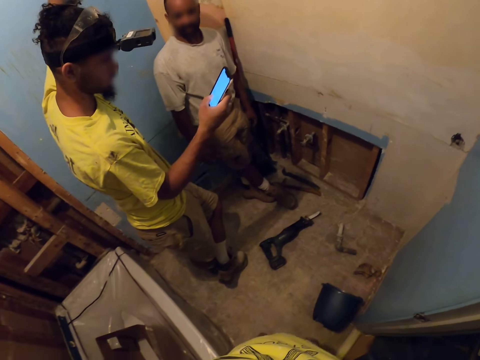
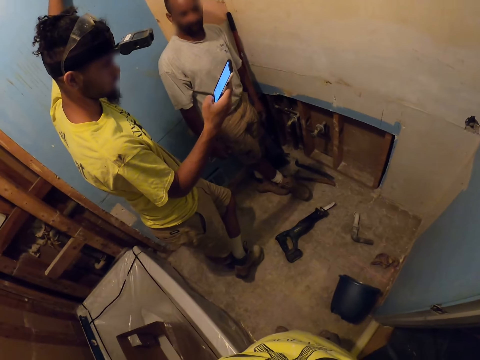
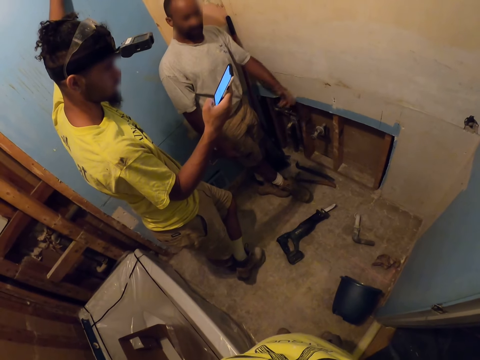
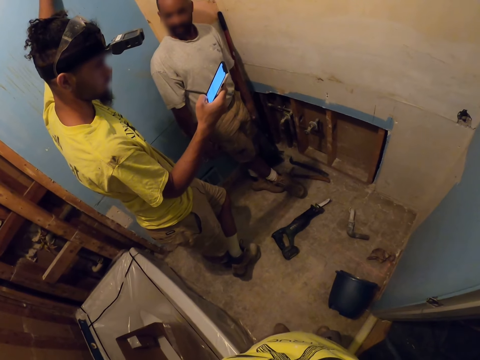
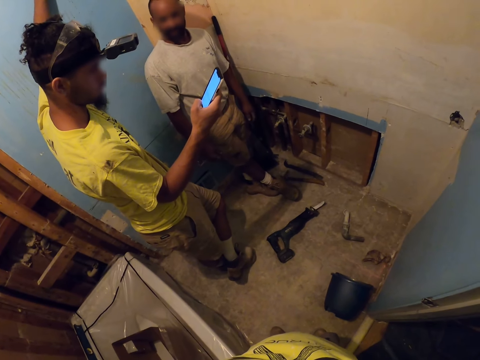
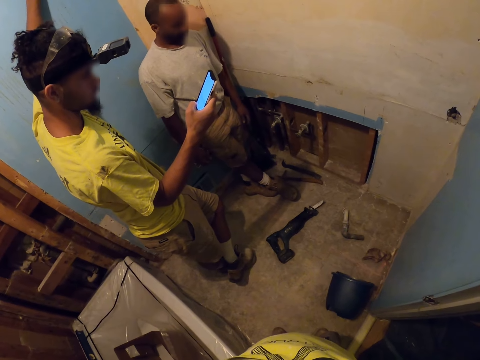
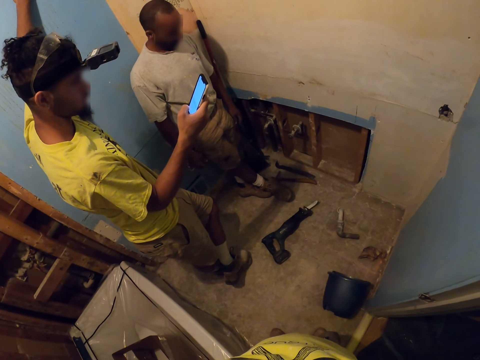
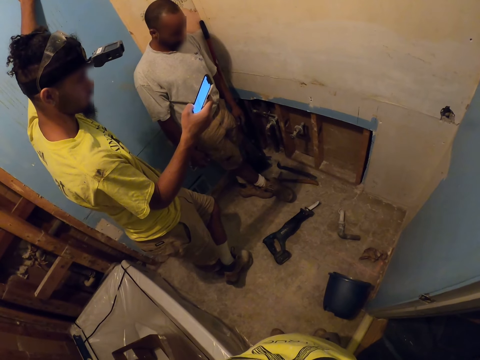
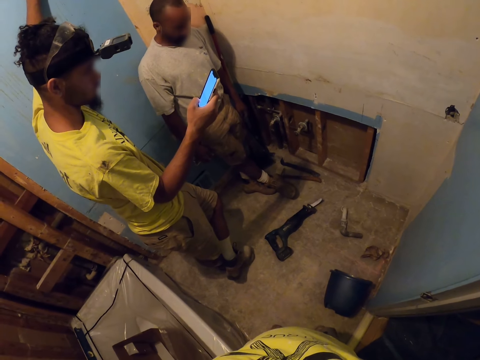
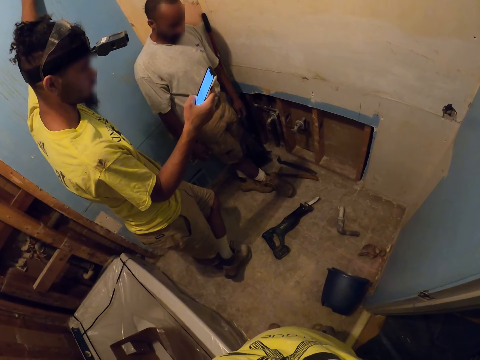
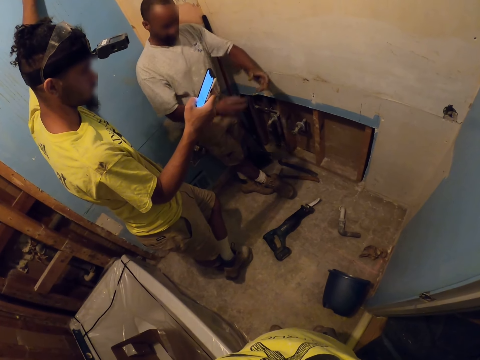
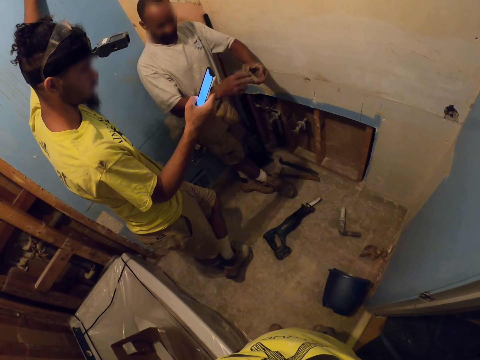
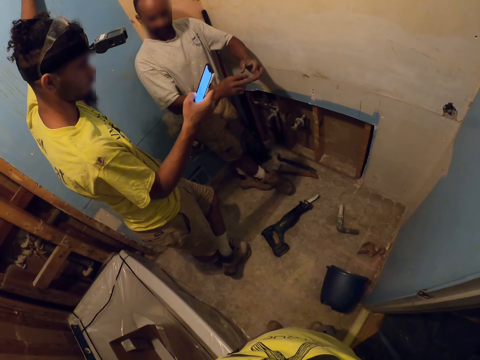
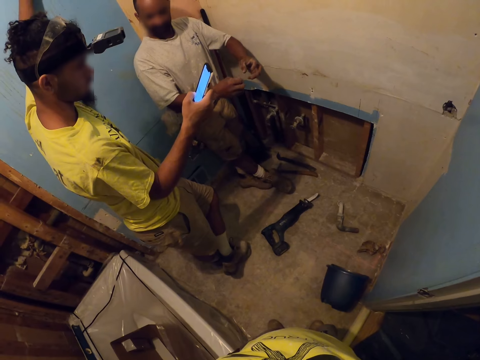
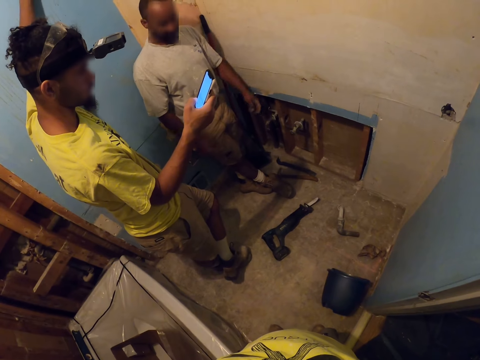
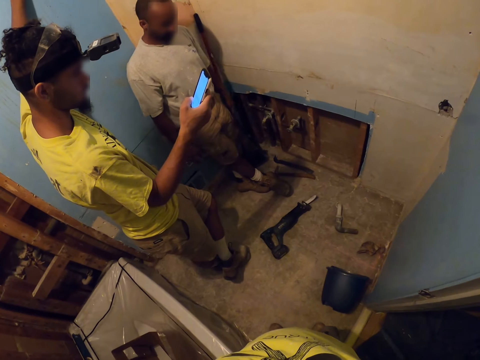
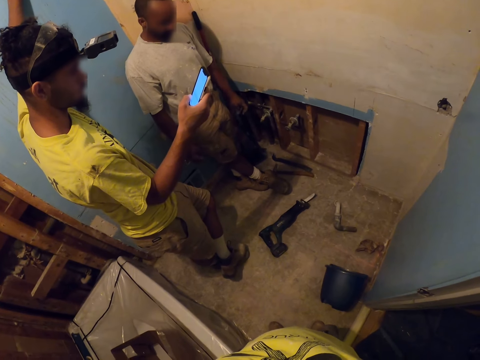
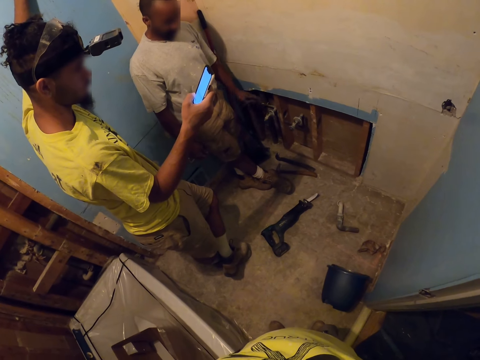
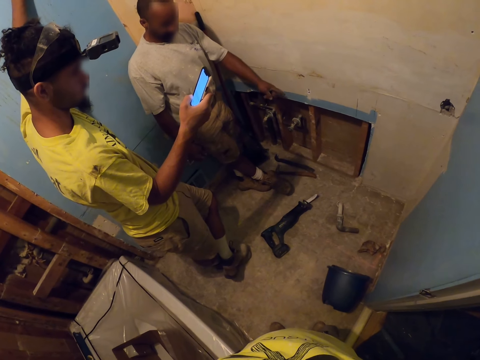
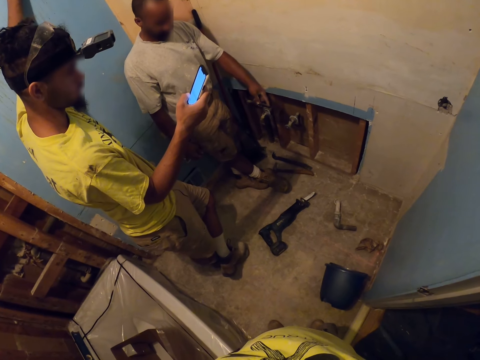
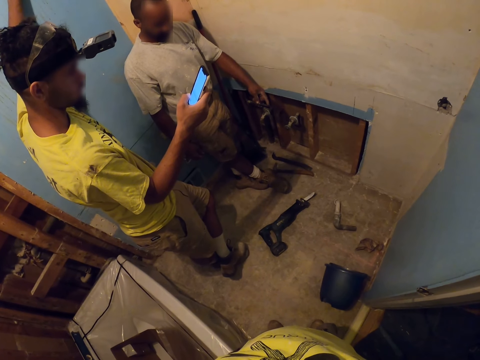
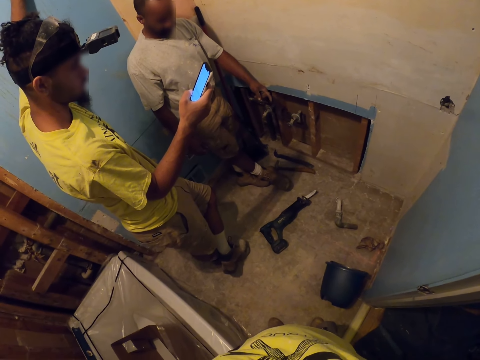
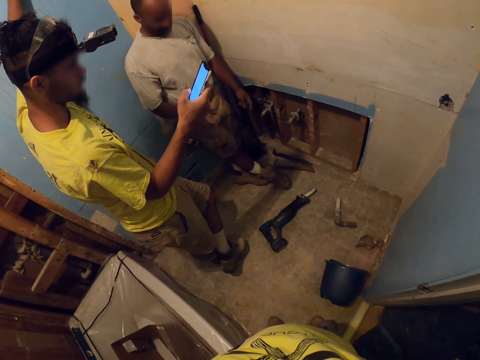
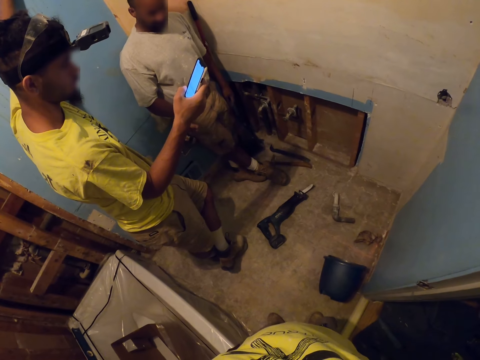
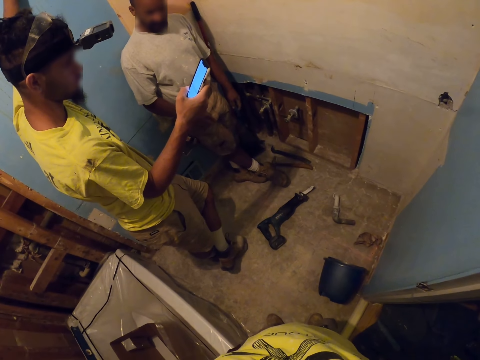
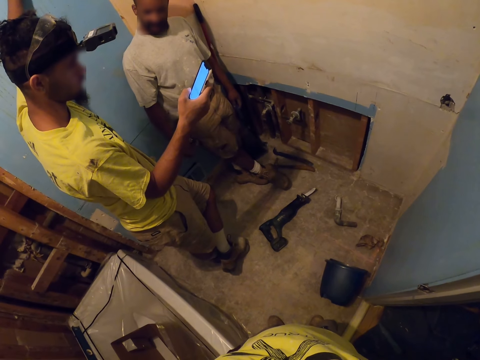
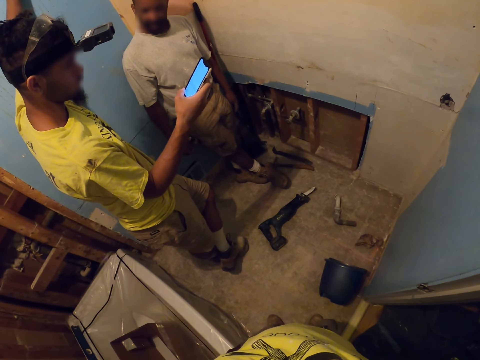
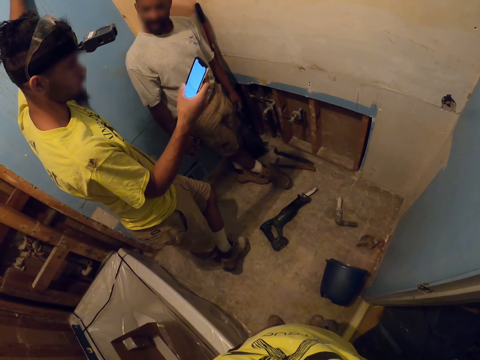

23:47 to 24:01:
The apprentice raises his left hand. He raises his left hand again. He raises both hands and drops both hands. The other person scrolls his mobile phone. The apprentice raises his left hand and points at the pipes. He drops his left hand. He raises his right hand and drops his right hand.

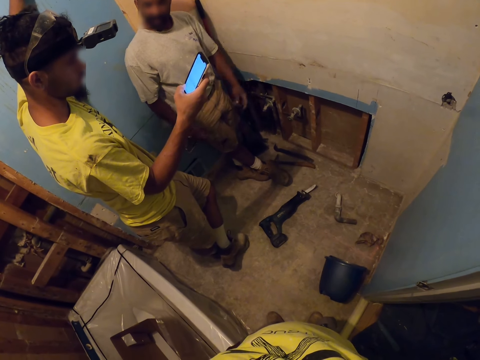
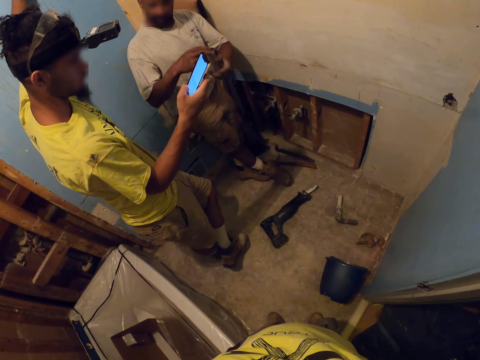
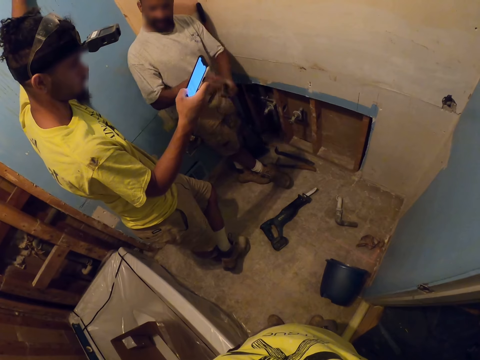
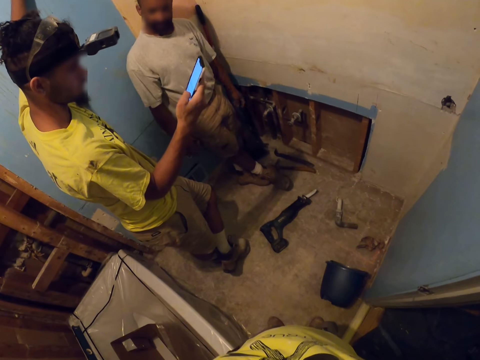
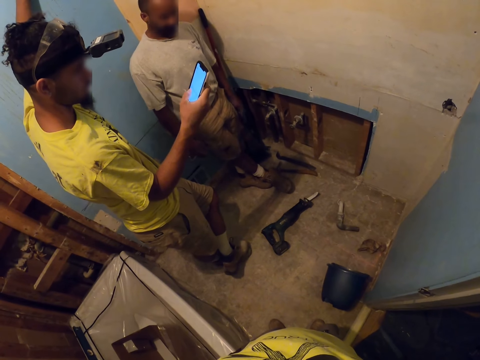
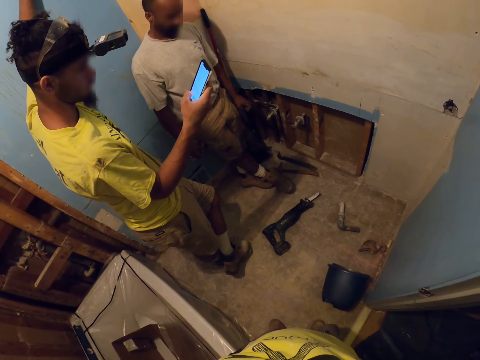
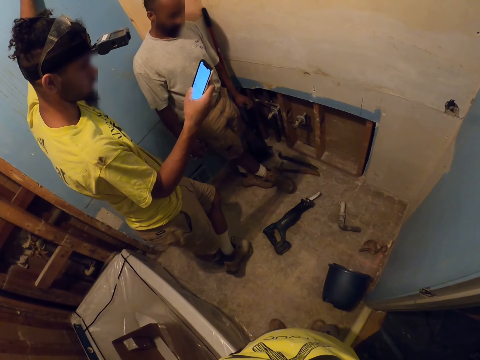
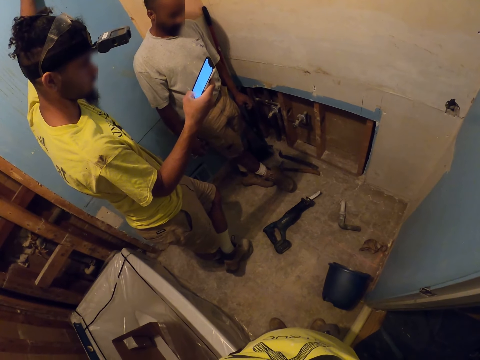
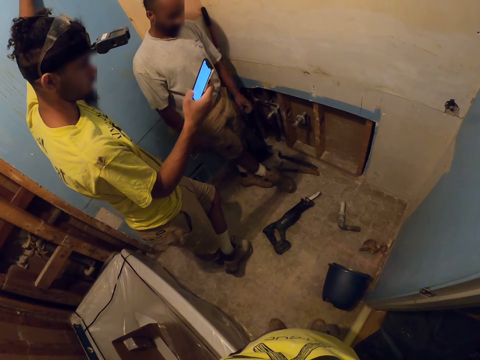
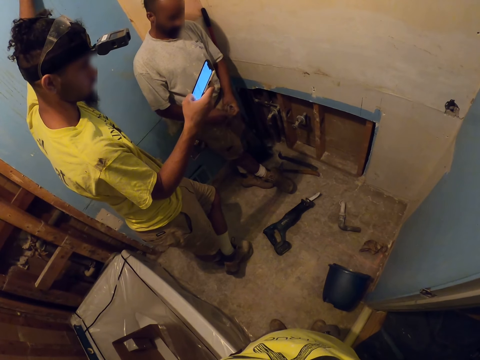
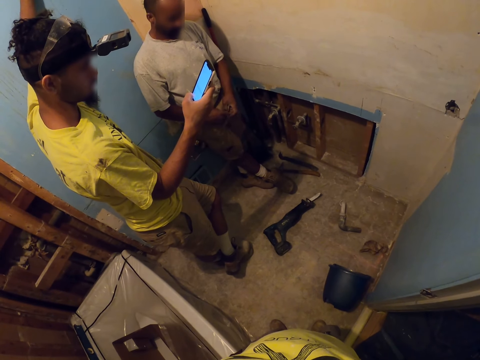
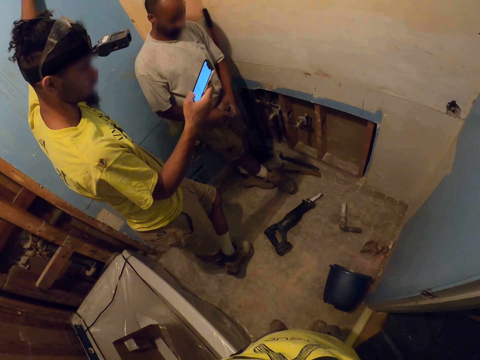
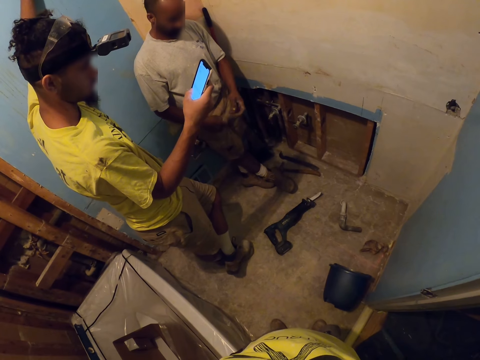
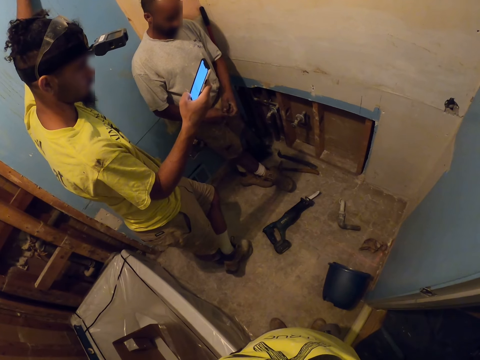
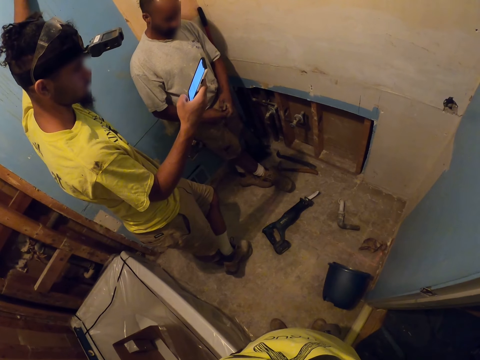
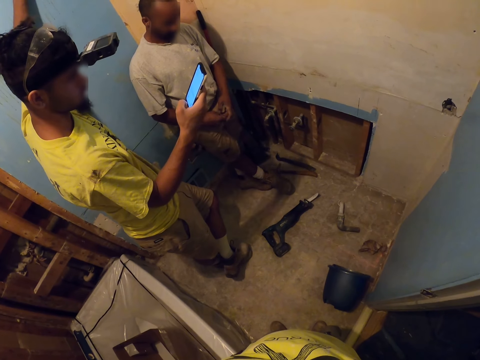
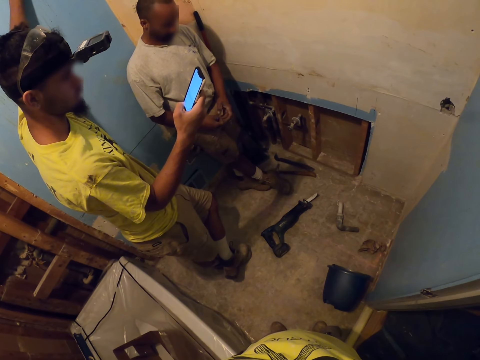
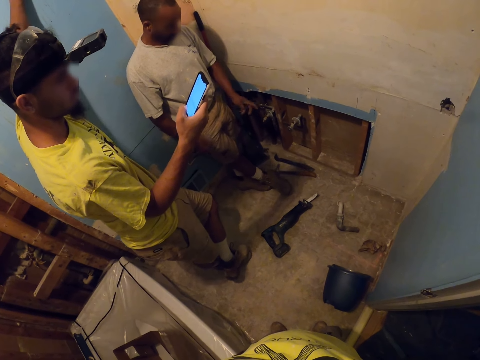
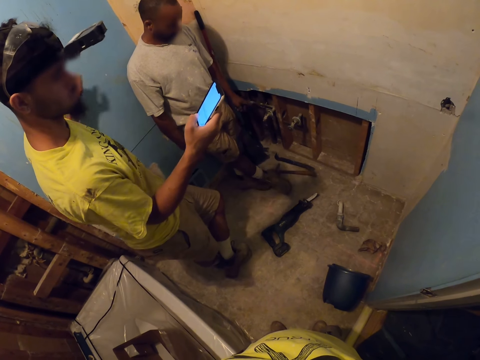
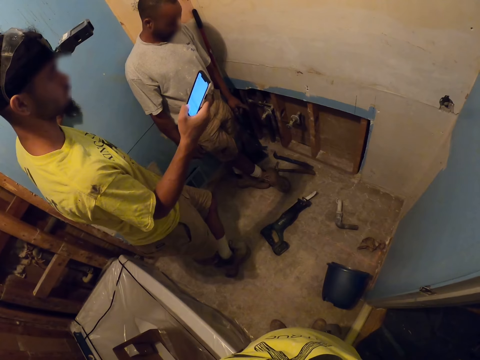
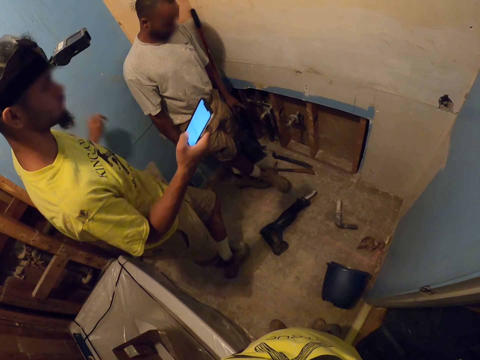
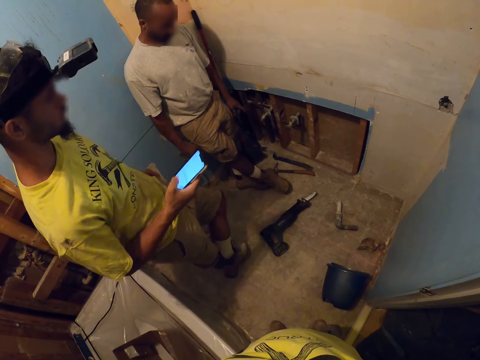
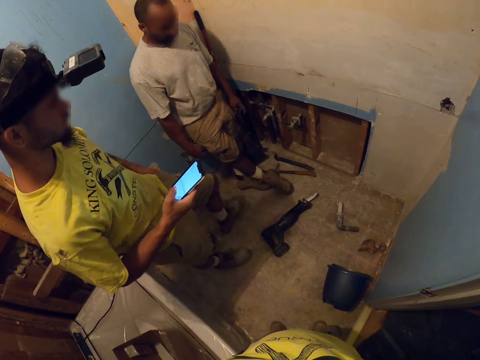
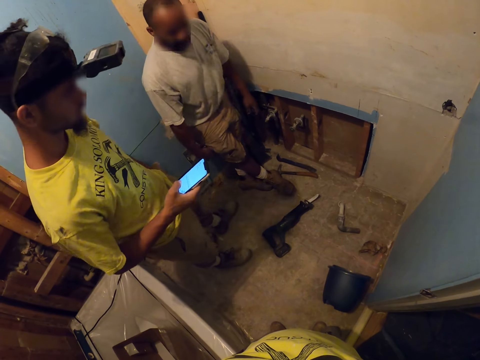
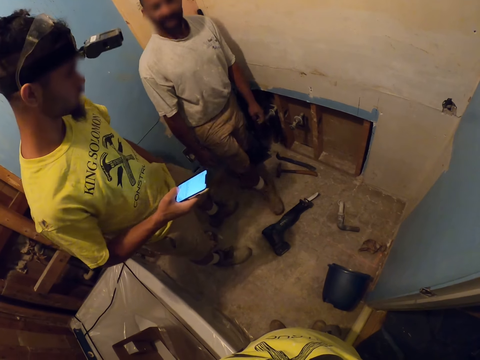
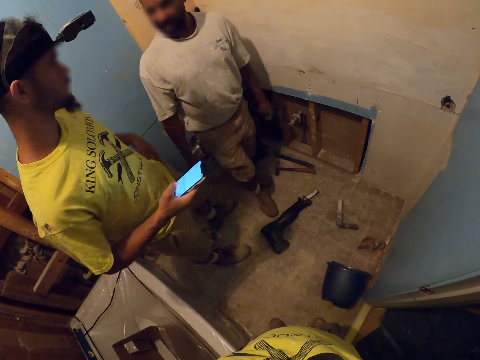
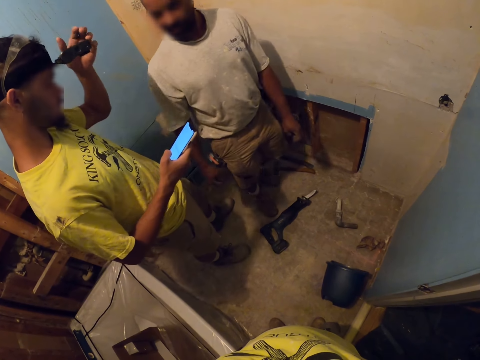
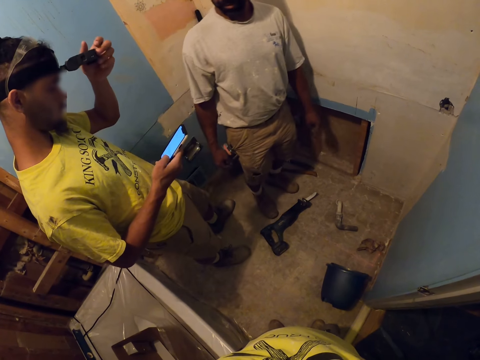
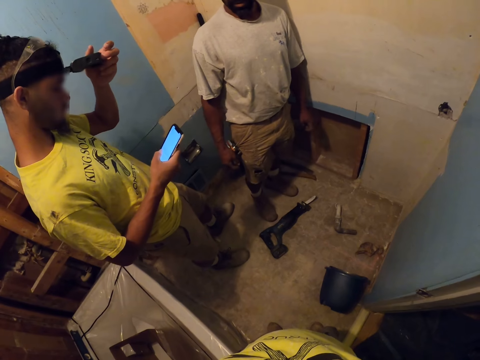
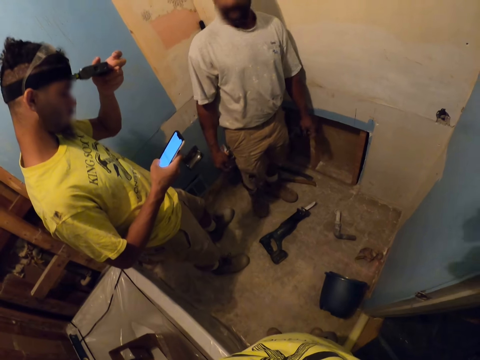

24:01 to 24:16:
The apprentice raises both hands. He talks to the other apprentice. The apprentice drops both hands. The other apprentice scrolls his phone. The apprentice touches his hands and points at the pipes. The other apprentice drops his left hand from the wall and uncrosses his leg. He raises his left hand to his head camera. The apprentice moves forward. The other apprentice touches the camera.
